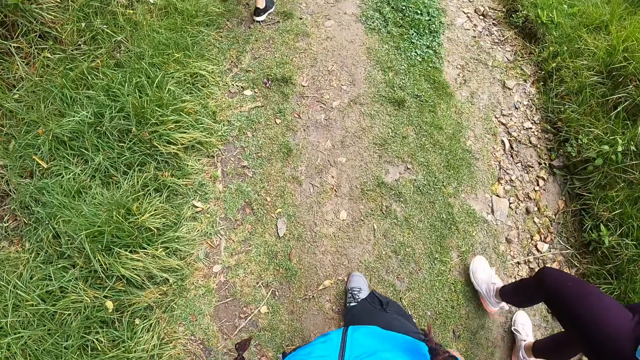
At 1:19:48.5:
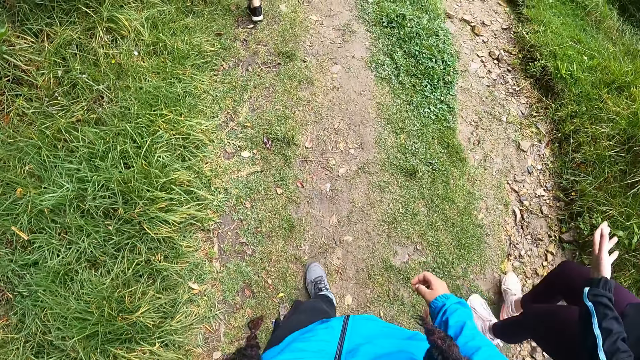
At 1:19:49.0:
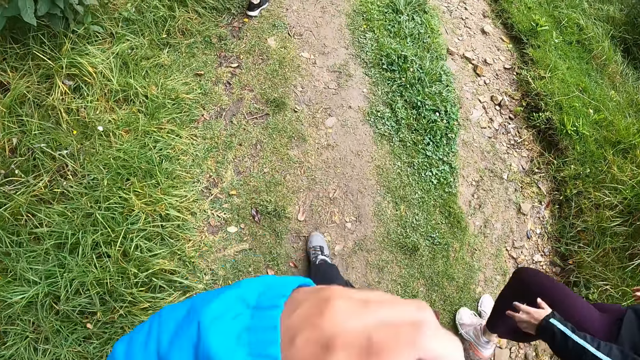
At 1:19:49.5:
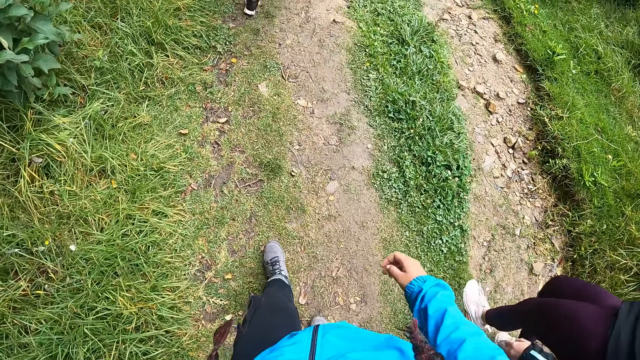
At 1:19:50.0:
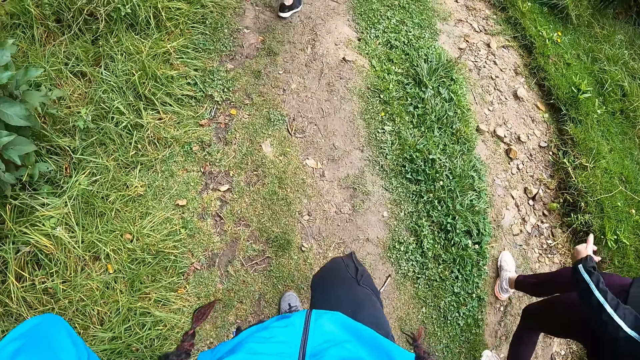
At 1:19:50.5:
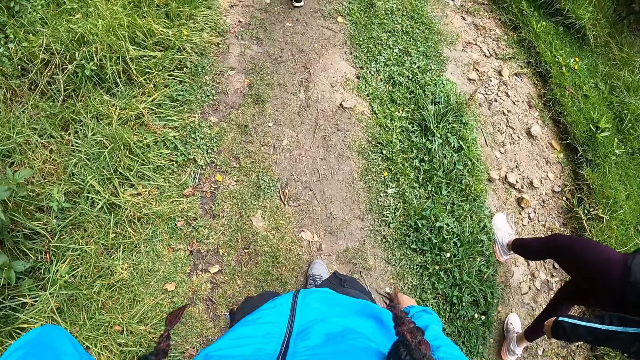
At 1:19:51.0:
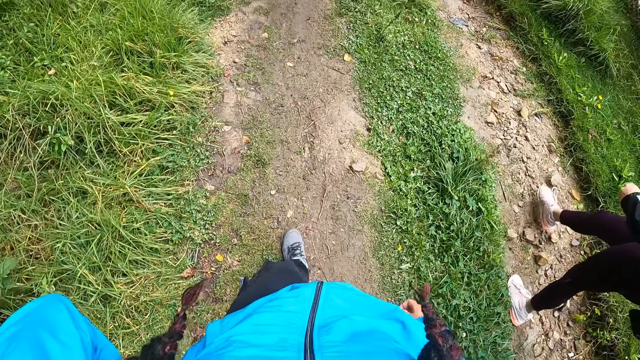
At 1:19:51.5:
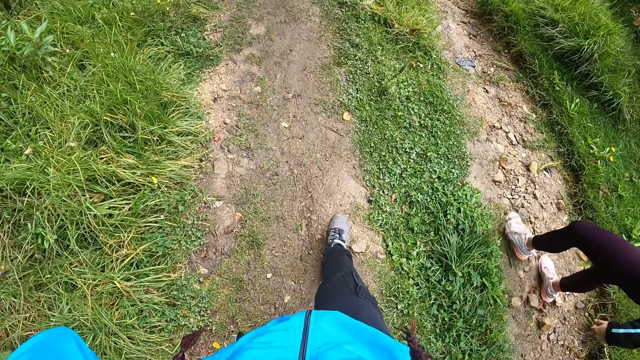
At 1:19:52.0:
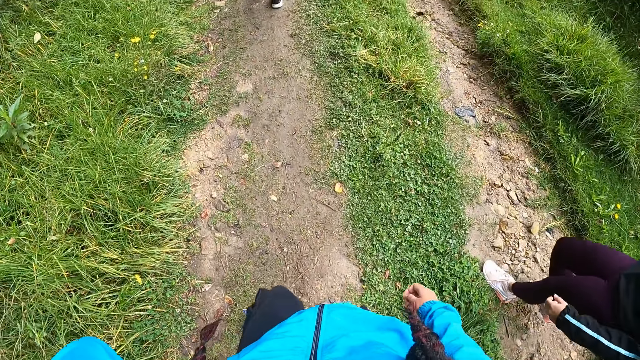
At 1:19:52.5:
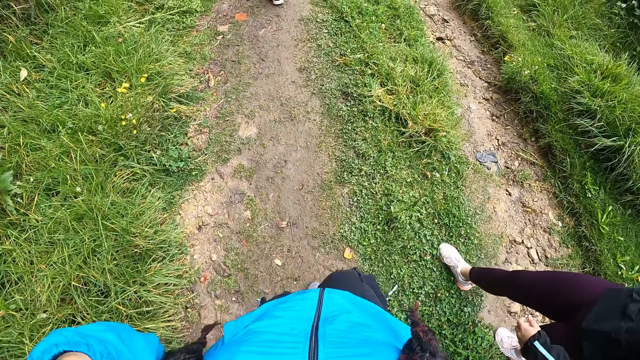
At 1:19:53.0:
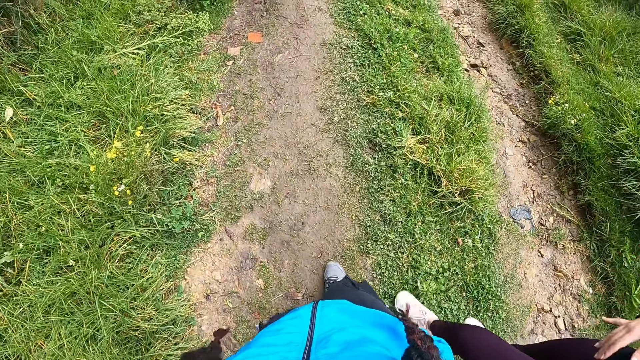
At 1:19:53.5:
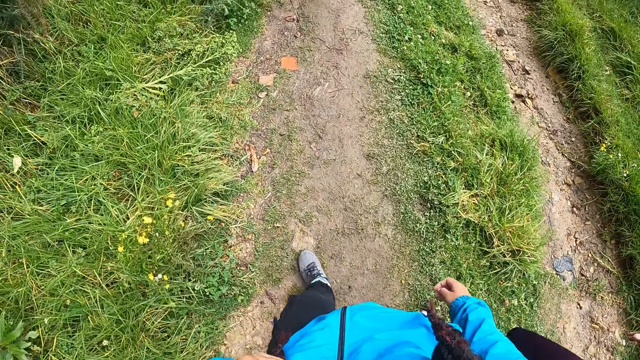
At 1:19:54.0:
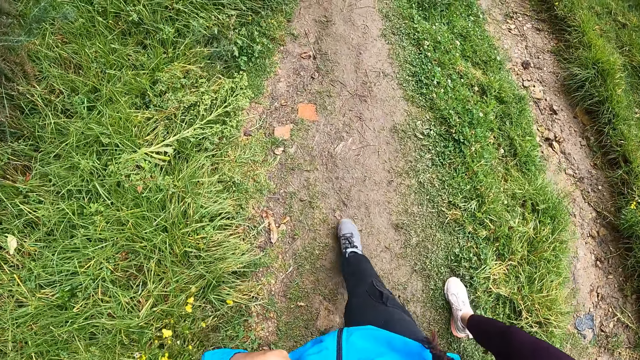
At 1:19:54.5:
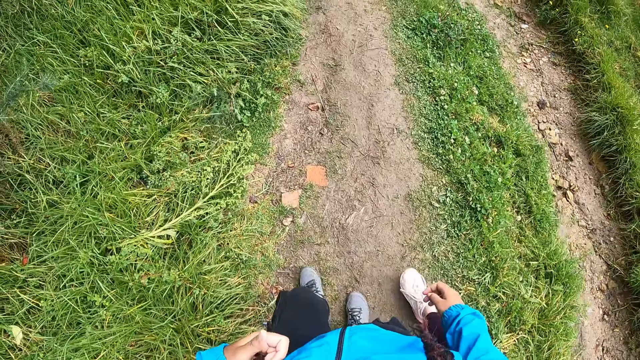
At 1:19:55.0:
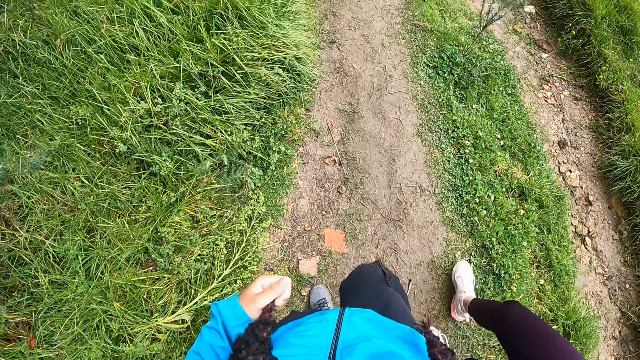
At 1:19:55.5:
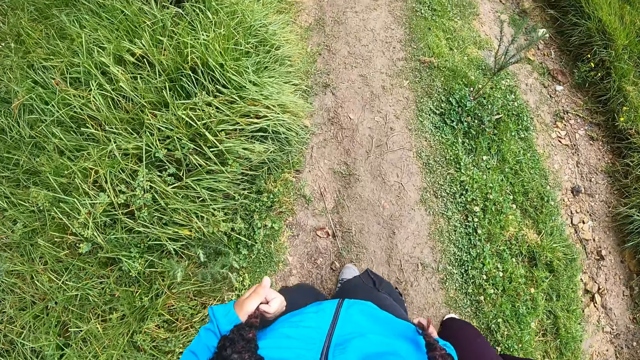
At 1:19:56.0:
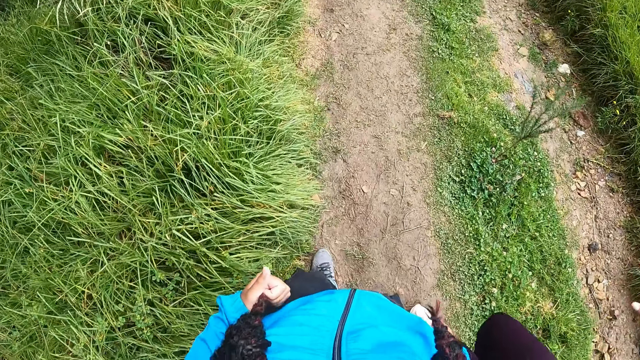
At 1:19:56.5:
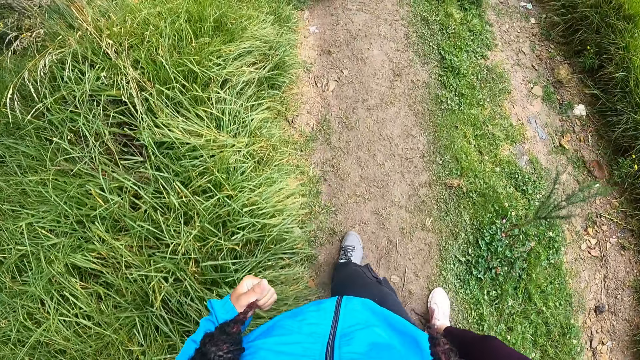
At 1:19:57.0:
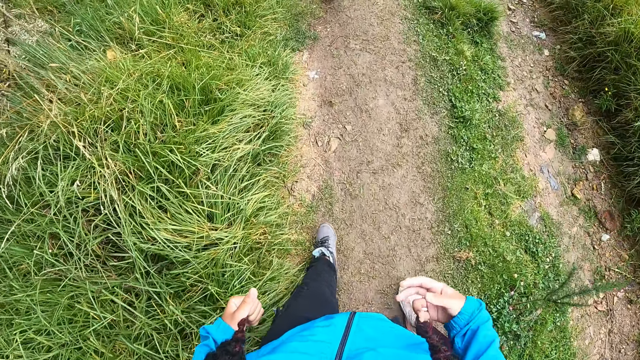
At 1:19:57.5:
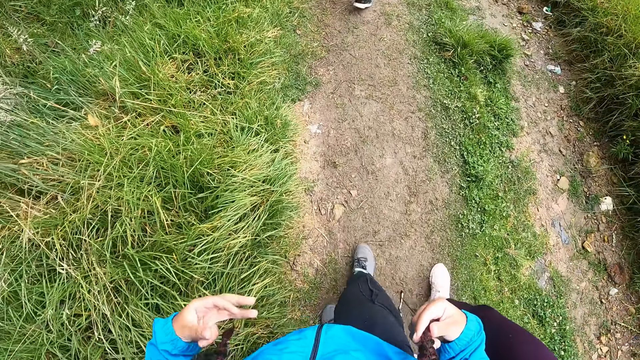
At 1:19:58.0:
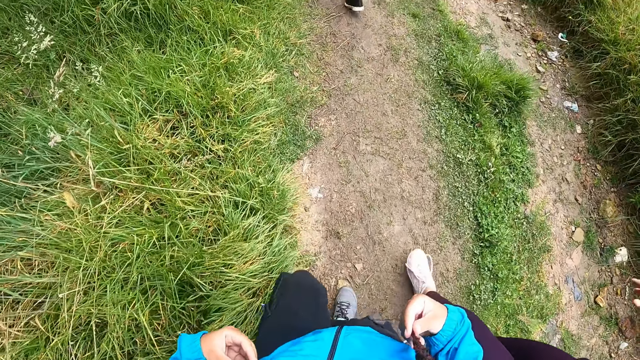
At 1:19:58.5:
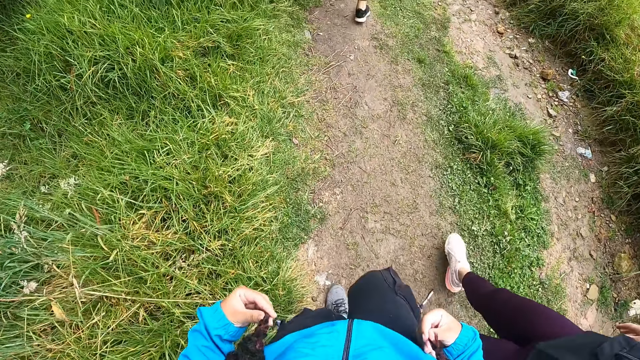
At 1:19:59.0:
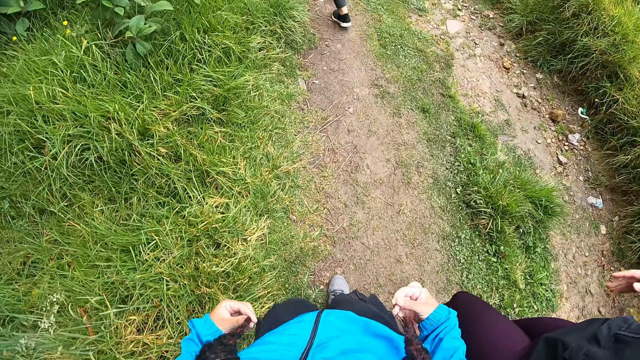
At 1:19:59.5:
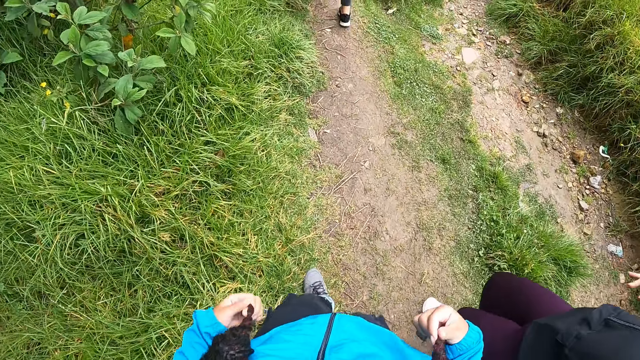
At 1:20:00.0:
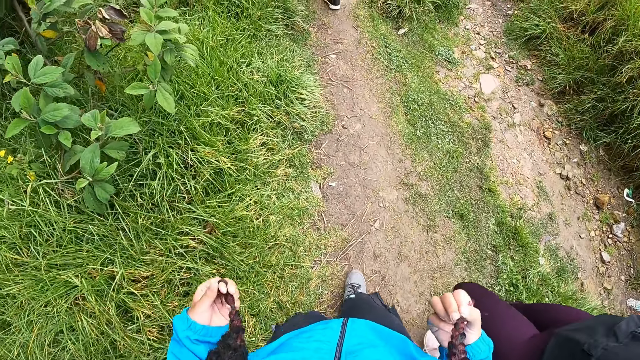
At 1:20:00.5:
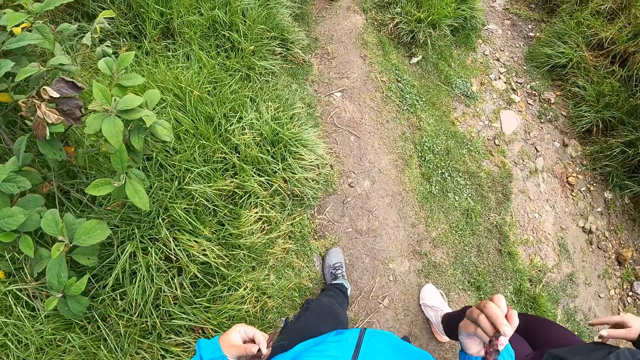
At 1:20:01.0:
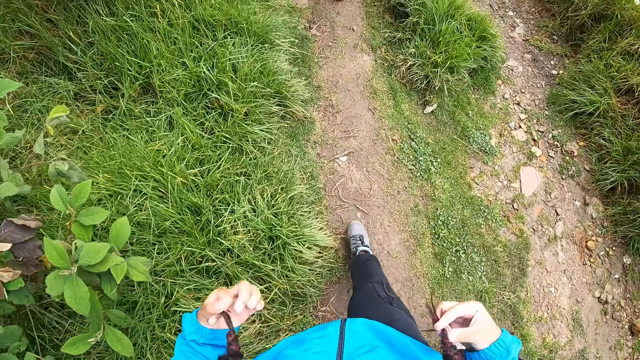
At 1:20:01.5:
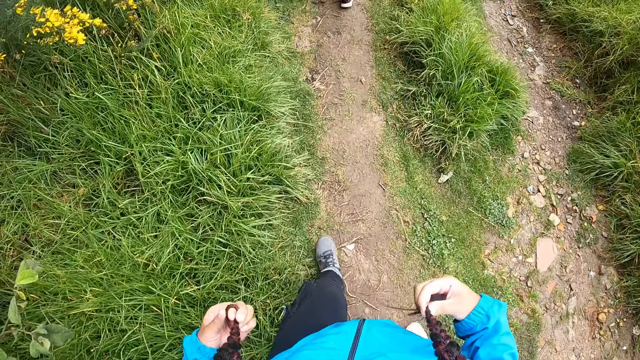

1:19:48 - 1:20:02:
The camera wearer holds her hair with her left hand. She holds the hair with both hands. She removes her left hand from her hair. She holds her hair with her right hand. She holds her hair with her left hand.

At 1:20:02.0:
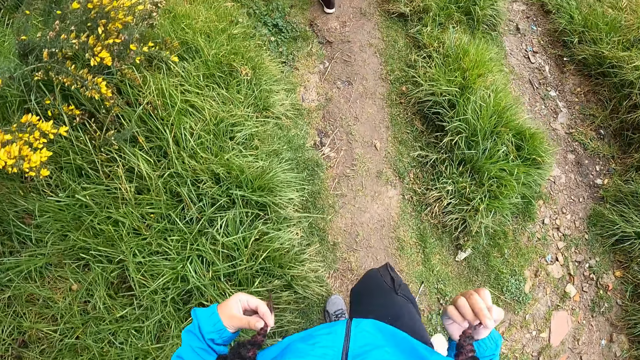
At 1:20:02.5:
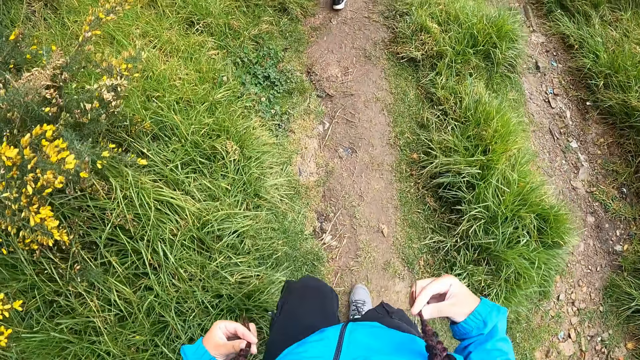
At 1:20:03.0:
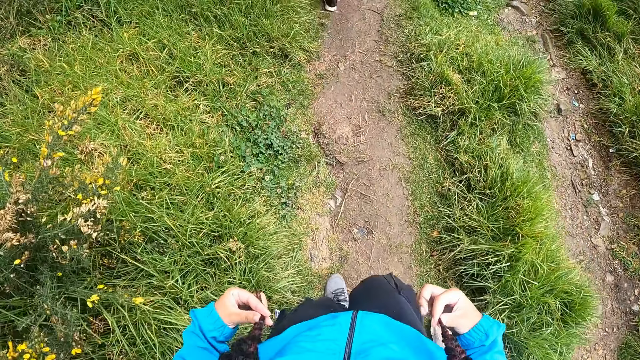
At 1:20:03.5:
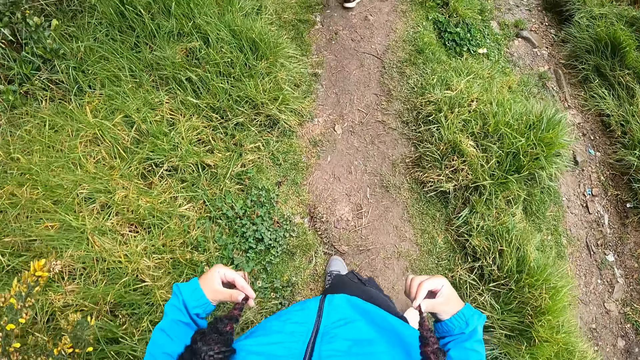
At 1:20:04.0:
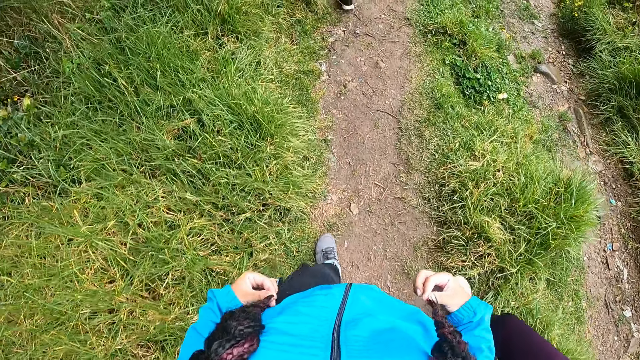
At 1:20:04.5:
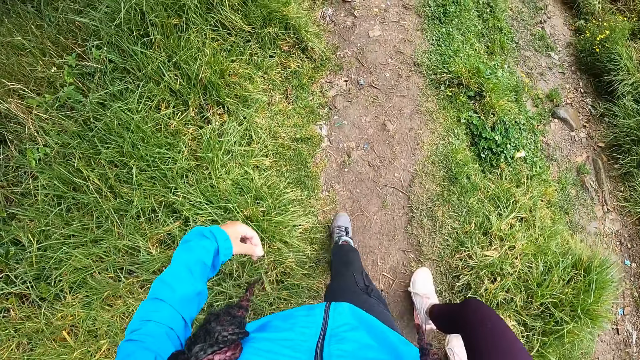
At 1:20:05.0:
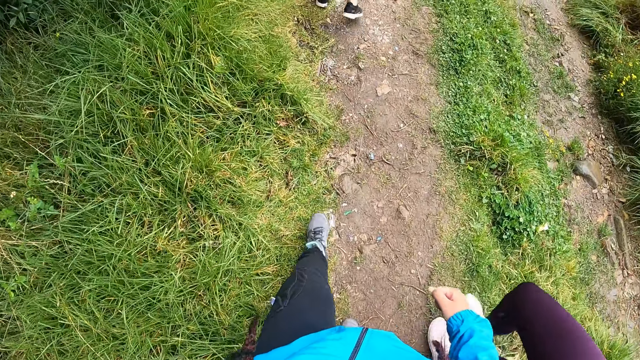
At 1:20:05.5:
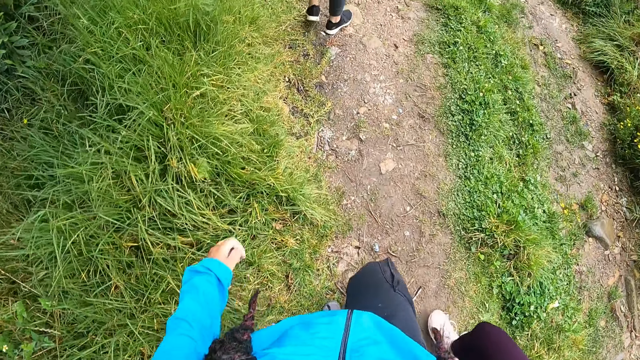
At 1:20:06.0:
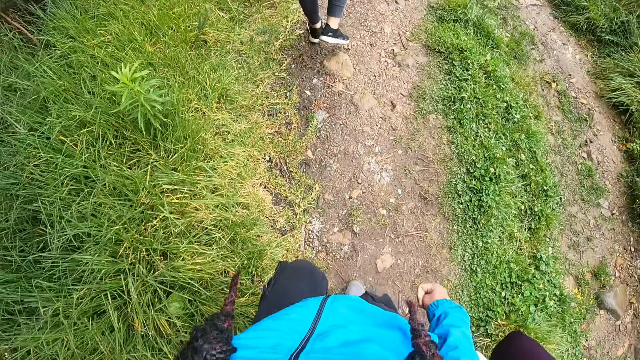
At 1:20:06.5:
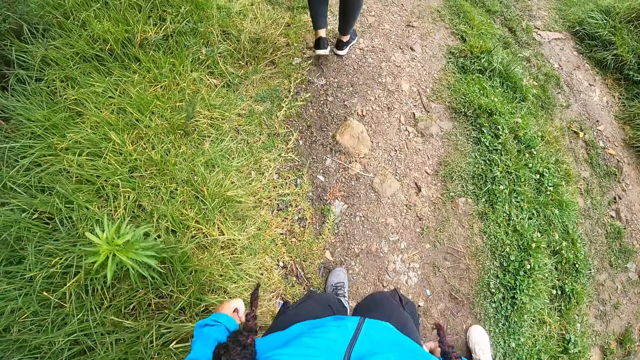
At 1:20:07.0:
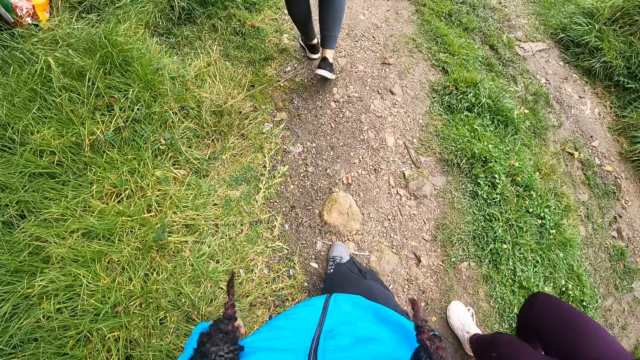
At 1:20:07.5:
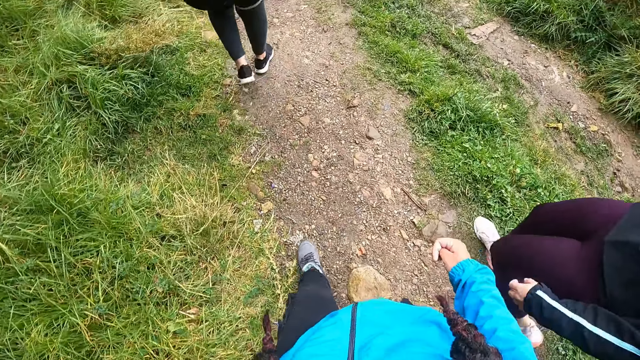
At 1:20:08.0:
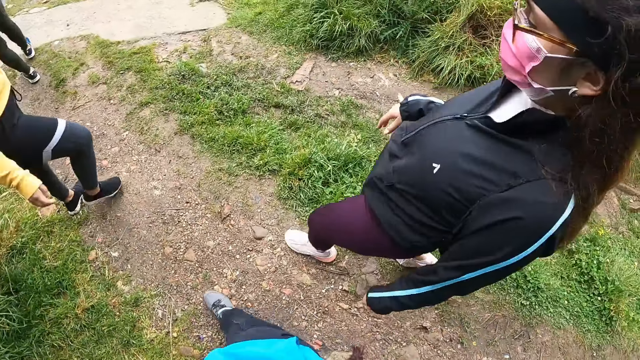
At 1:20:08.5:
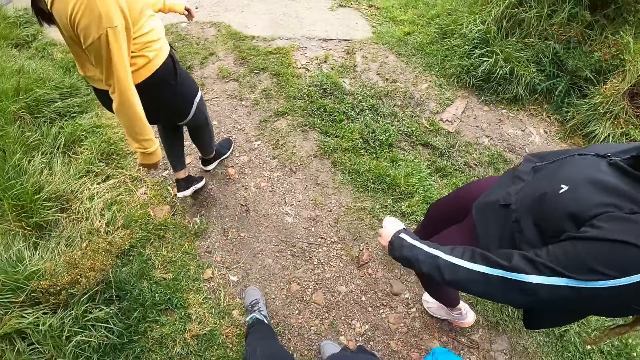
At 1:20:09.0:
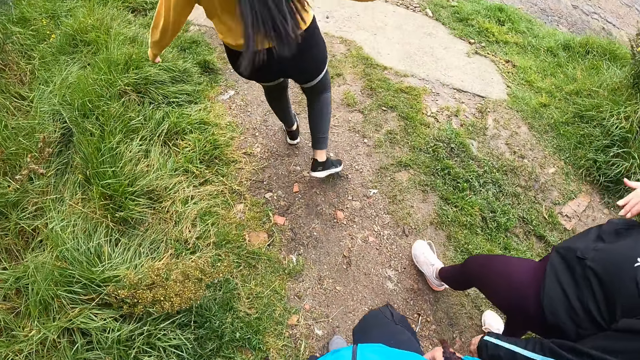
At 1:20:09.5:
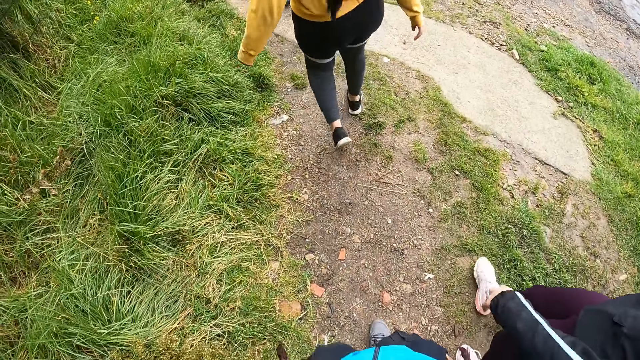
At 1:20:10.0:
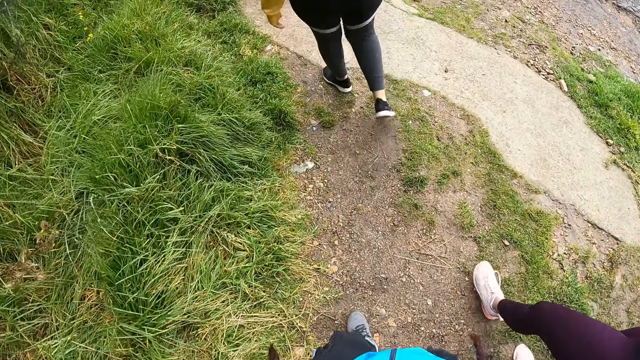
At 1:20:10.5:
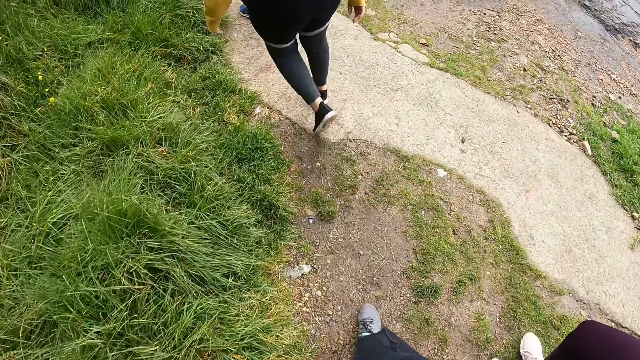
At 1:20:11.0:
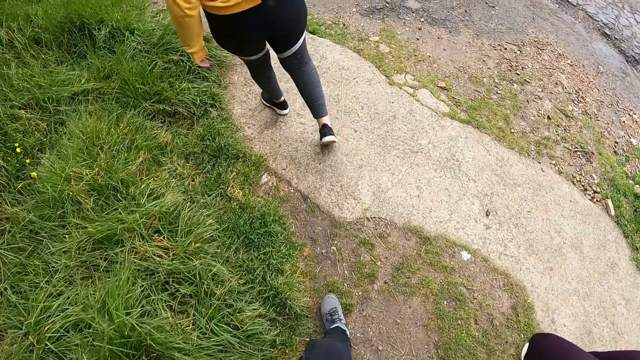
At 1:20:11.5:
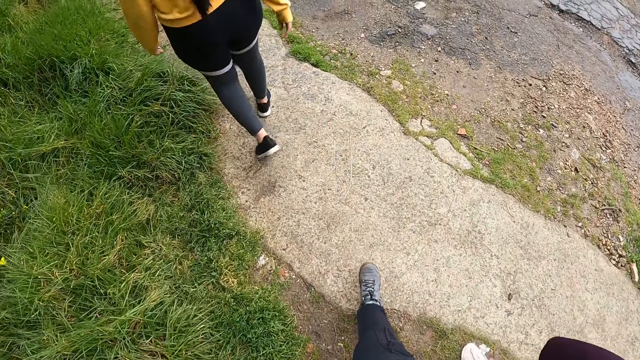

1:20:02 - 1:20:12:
The camera wearer removes both hands from her hair. She walks around.
